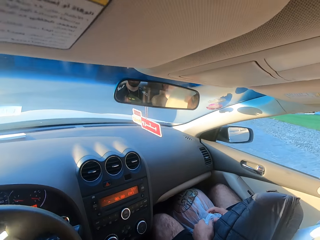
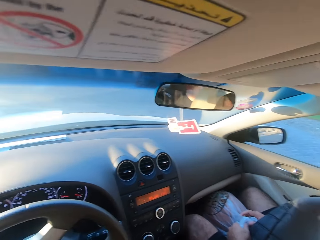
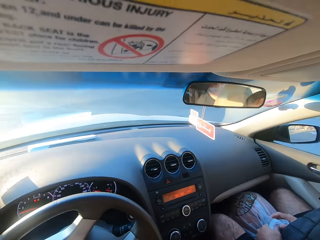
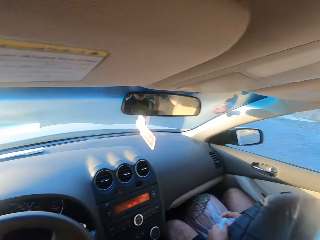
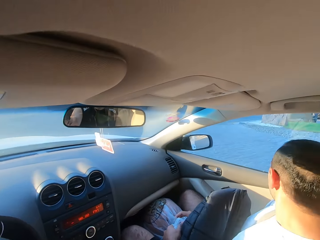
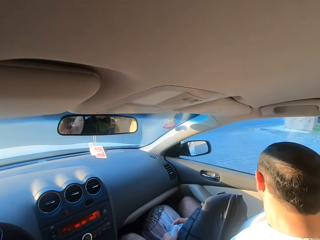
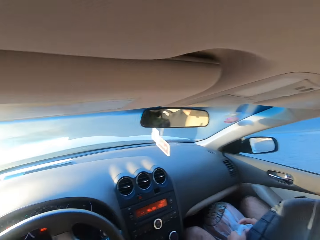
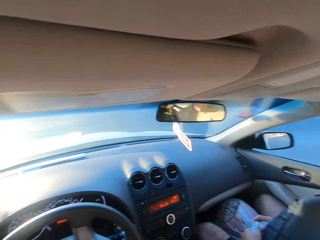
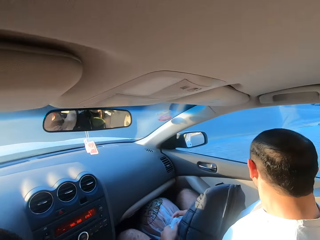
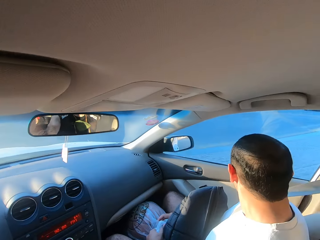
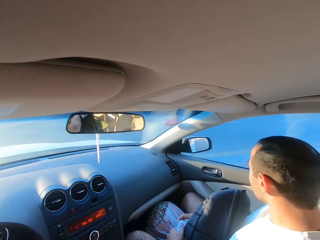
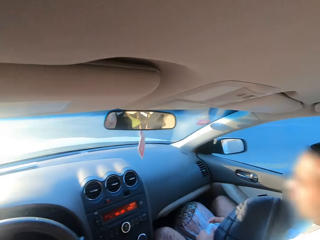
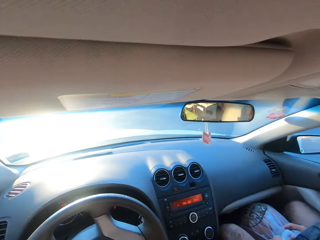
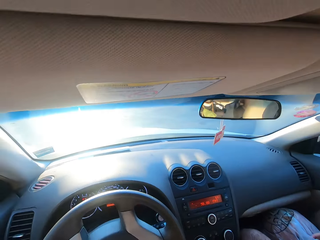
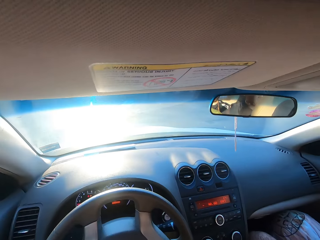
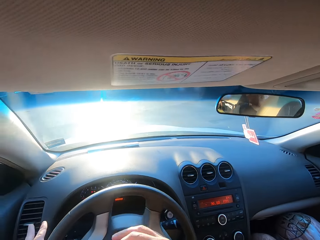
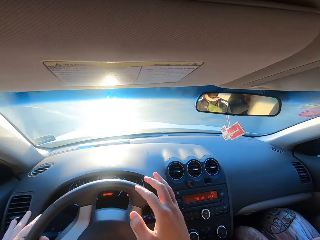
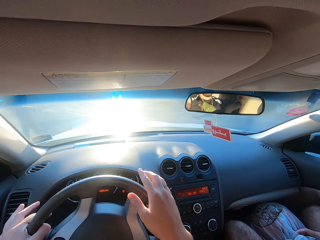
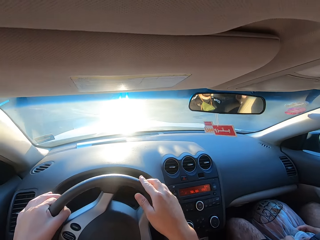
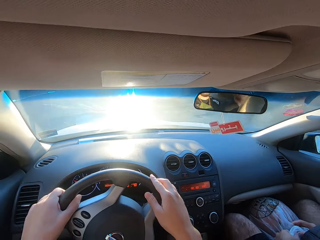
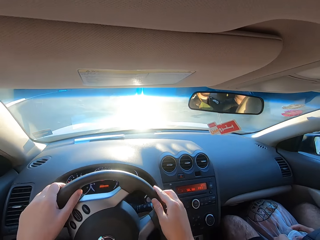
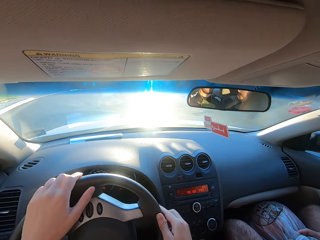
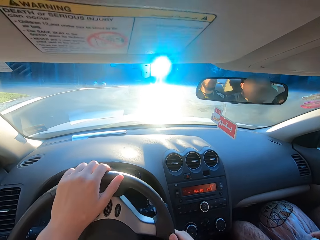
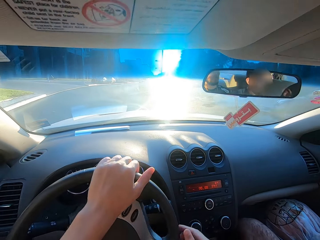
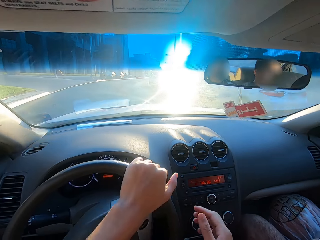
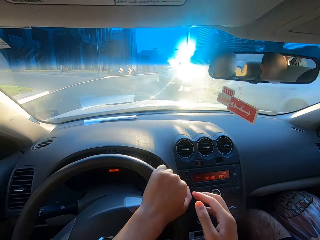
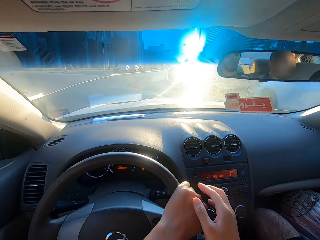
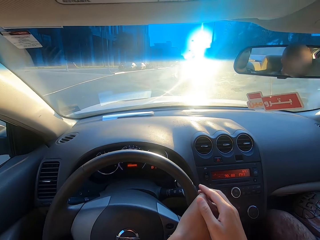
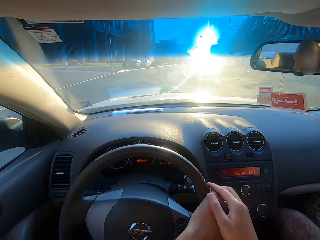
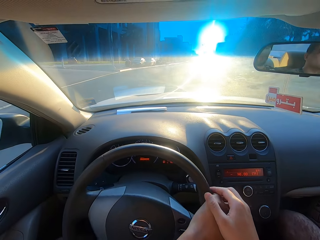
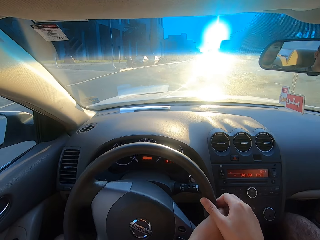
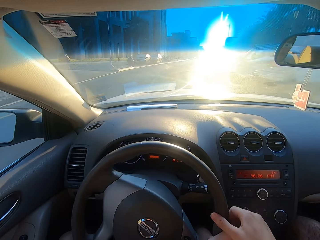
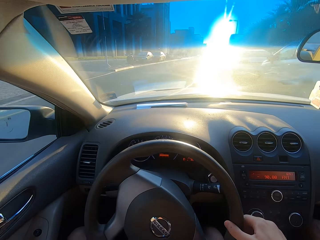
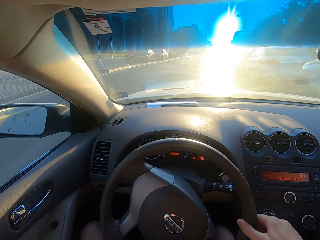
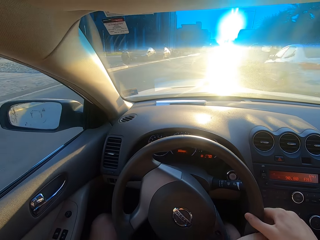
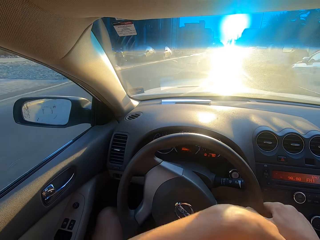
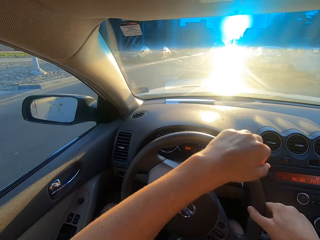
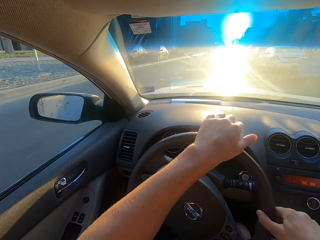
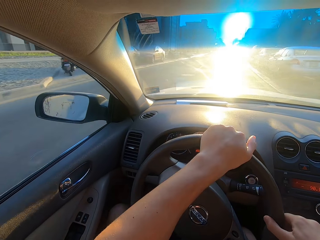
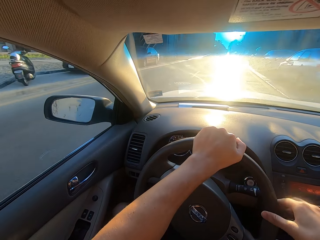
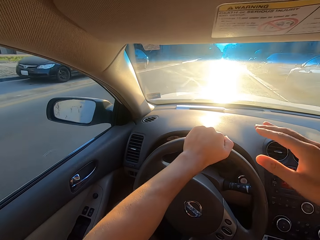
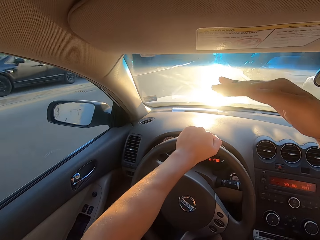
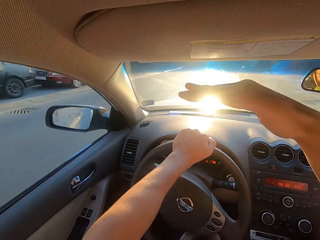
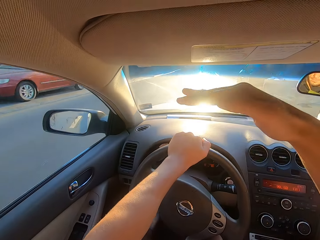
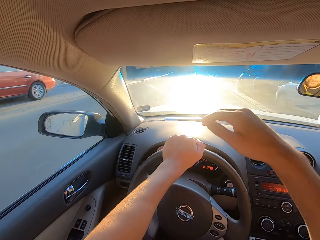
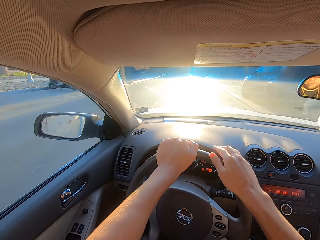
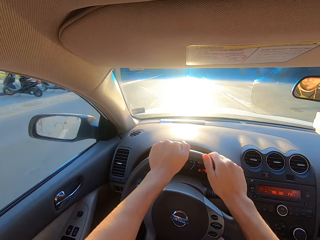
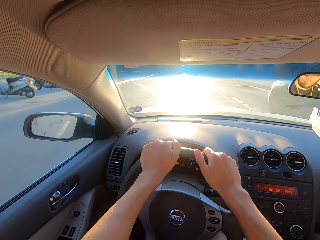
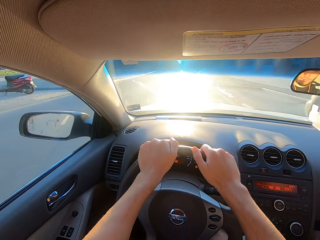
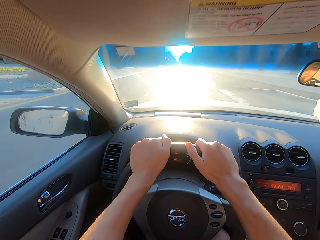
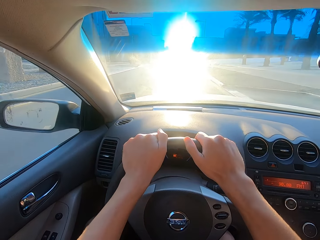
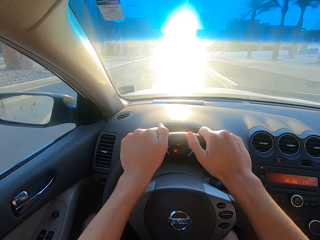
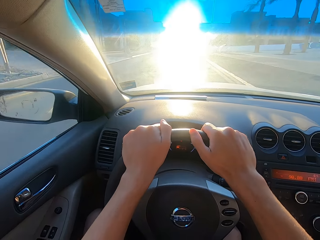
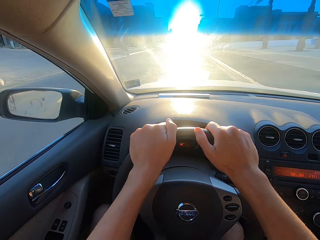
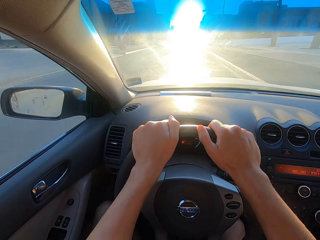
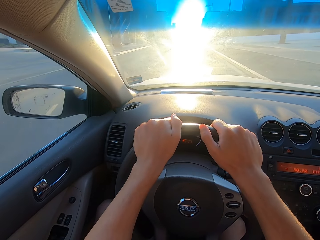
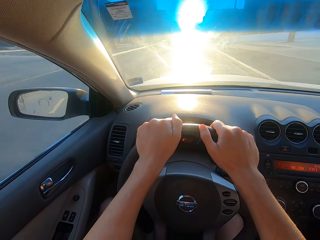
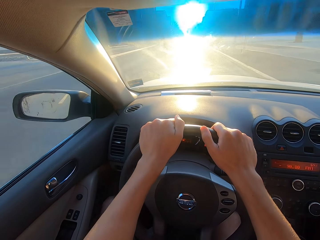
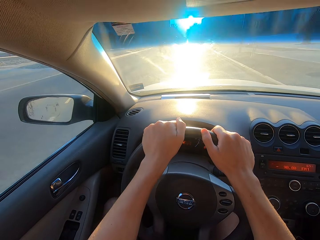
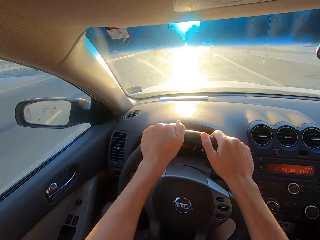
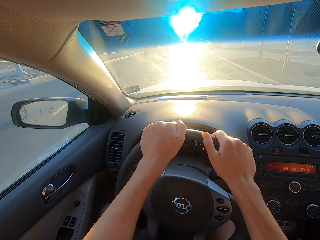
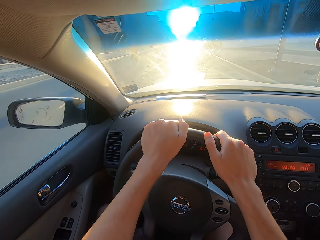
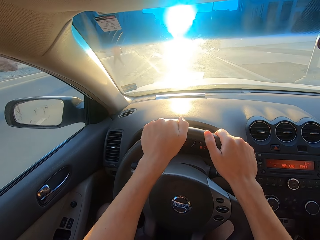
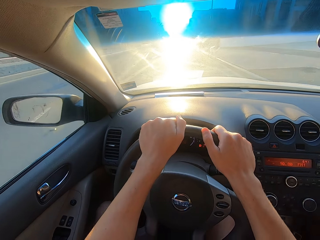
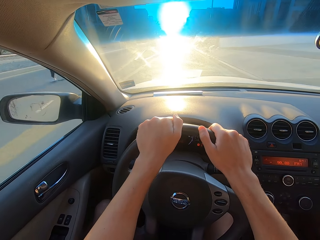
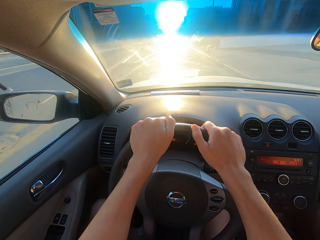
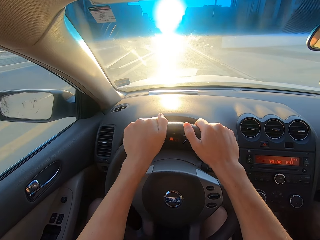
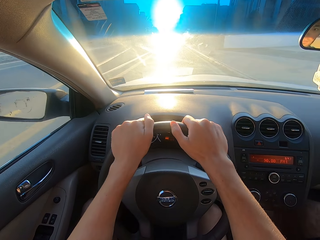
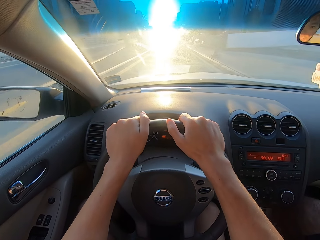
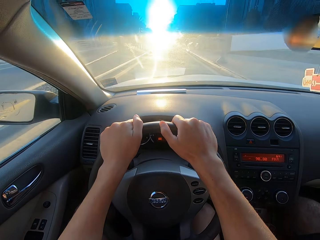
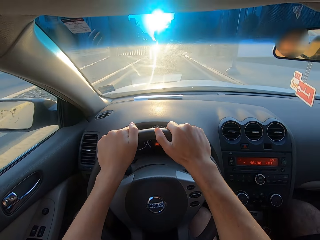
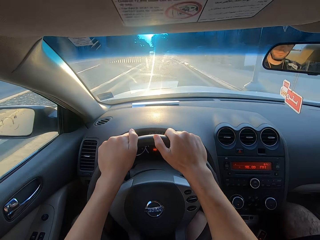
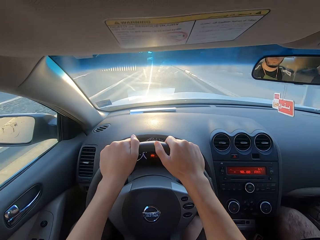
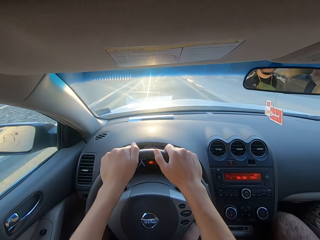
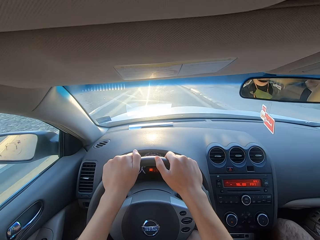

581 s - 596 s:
The camera wearer drives the car and looks around. They drive the car and hold the steering wheel. They drive the car and lift the hand up. They drive the car and hold the steering wheel.

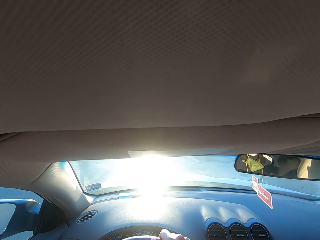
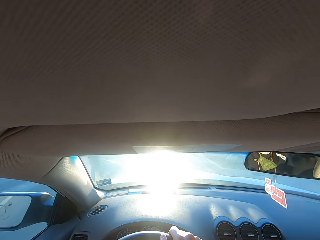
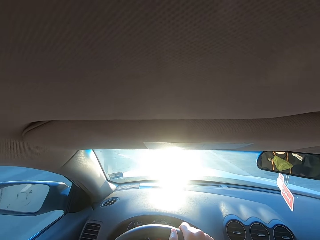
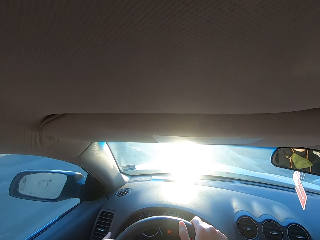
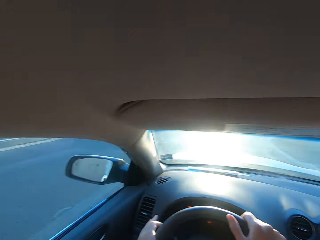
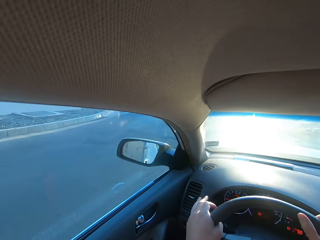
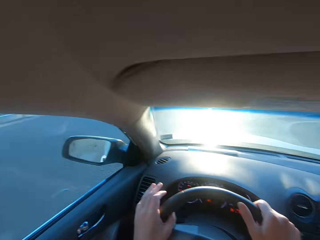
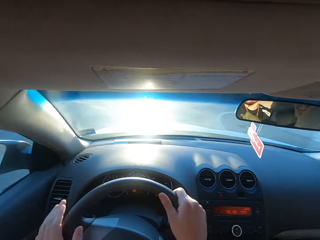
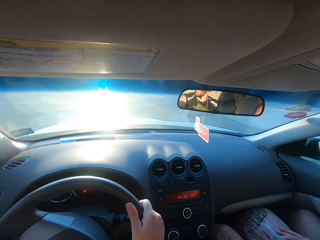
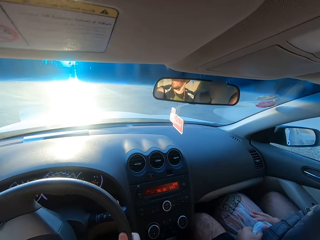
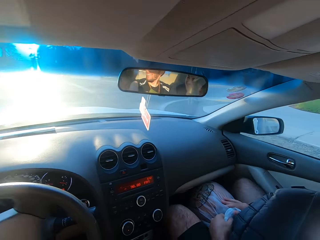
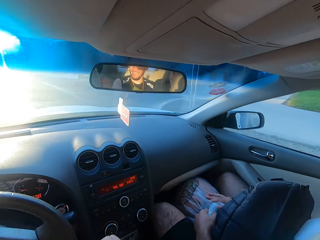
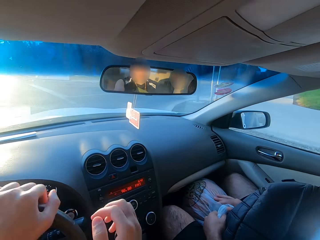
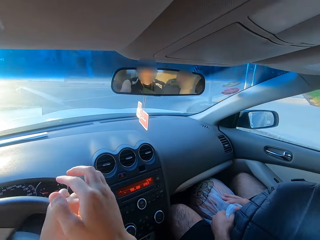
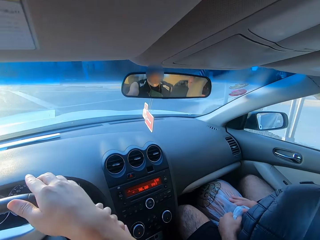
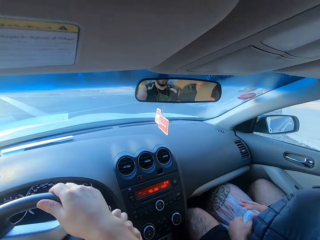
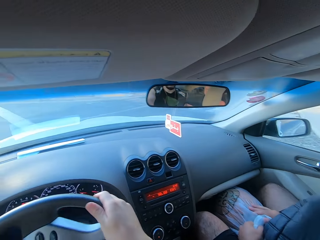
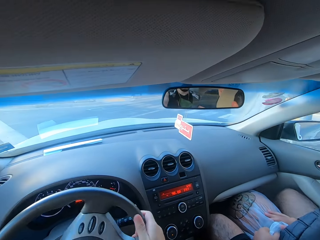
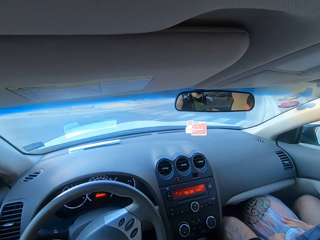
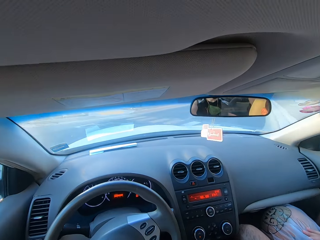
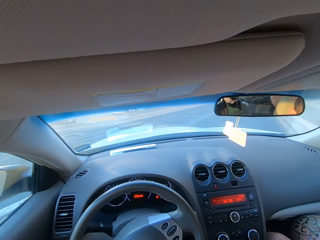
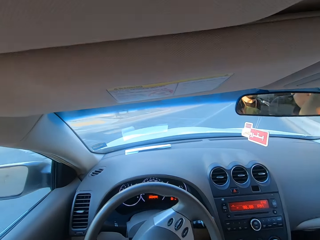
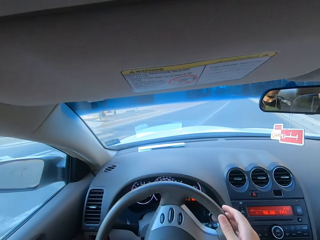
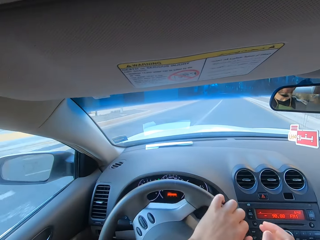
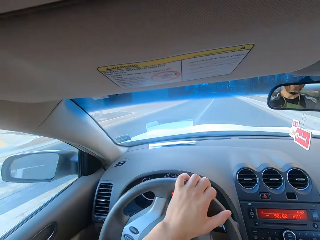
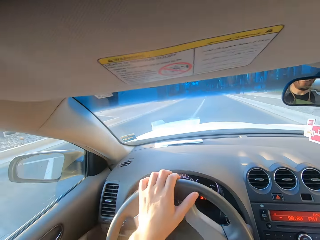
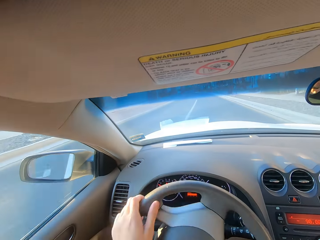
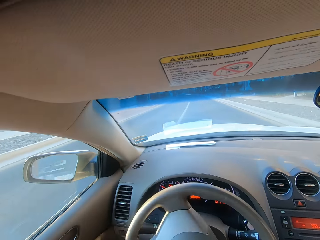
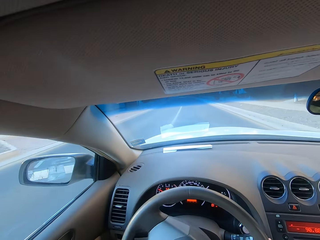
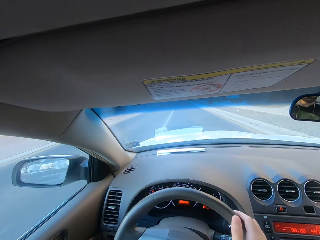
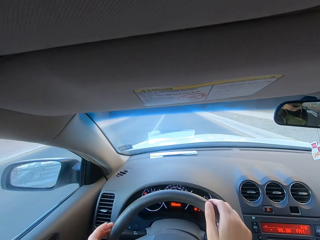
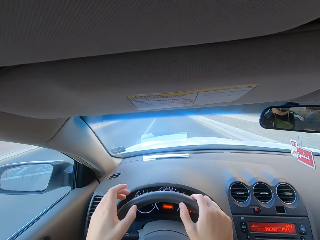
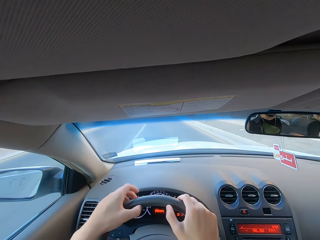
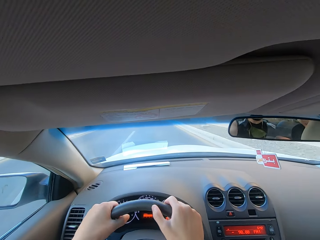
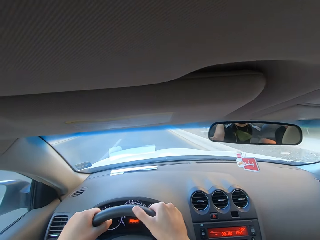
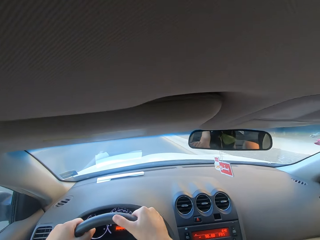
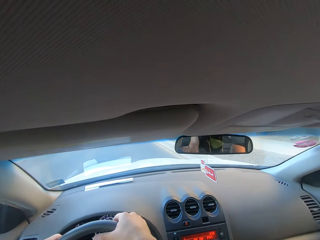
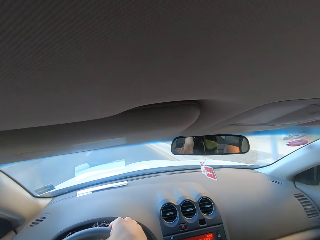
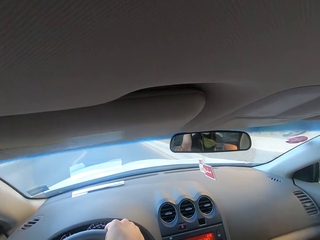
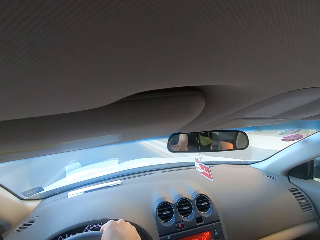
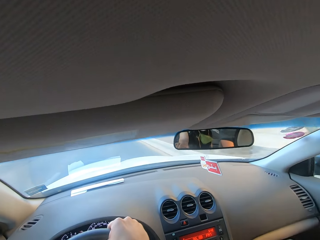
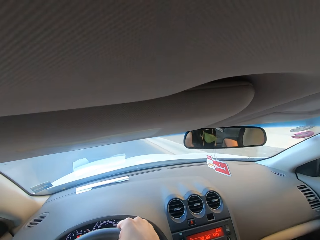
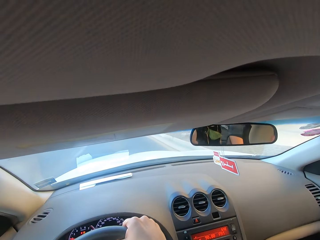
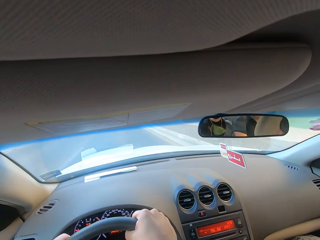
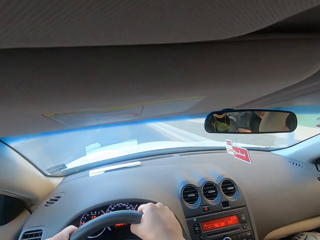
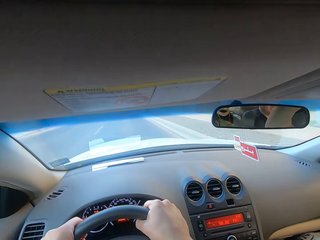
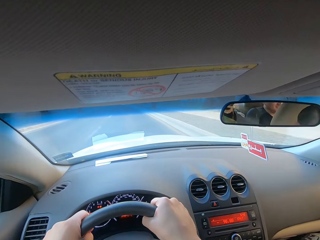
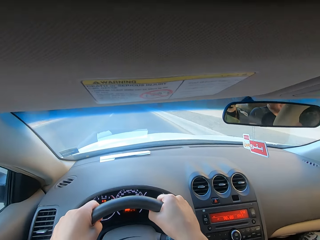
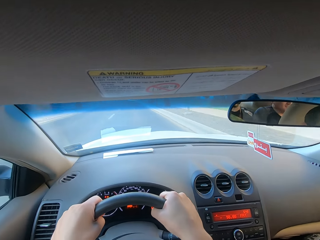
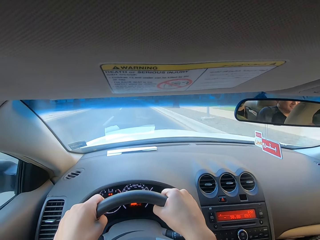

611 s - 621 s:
The camera wearer drives the car and looks around. They drive the car and turn the steering wheel.
